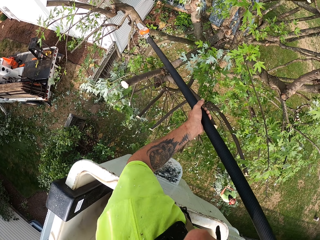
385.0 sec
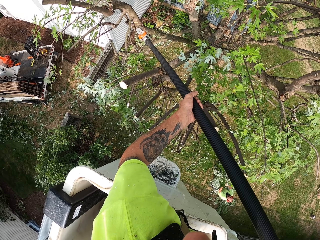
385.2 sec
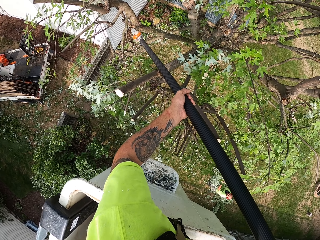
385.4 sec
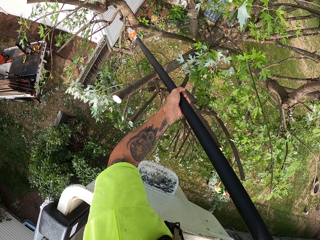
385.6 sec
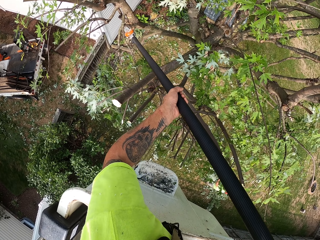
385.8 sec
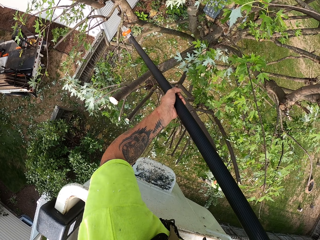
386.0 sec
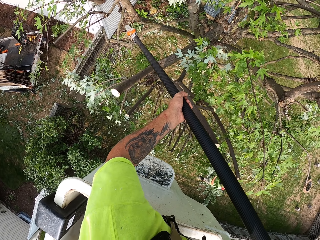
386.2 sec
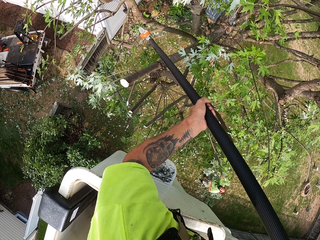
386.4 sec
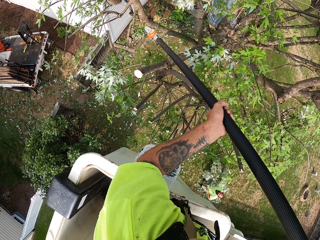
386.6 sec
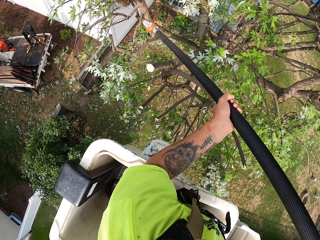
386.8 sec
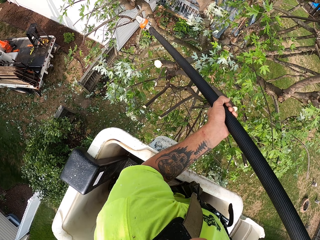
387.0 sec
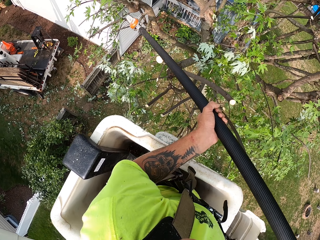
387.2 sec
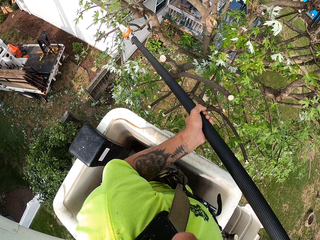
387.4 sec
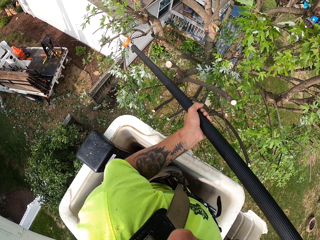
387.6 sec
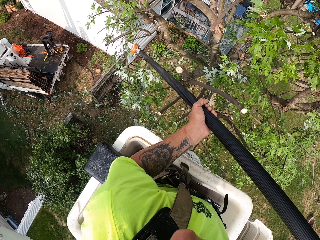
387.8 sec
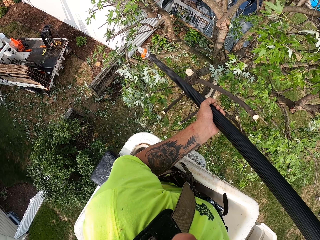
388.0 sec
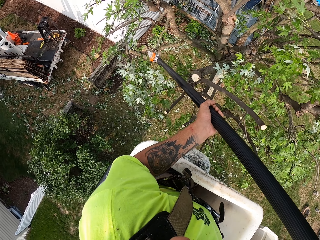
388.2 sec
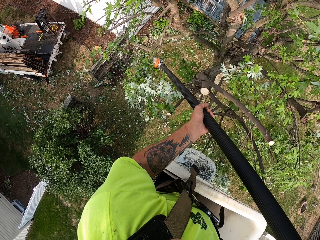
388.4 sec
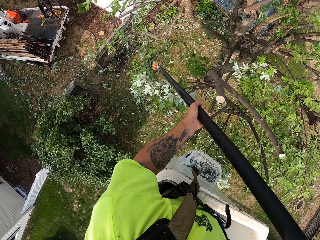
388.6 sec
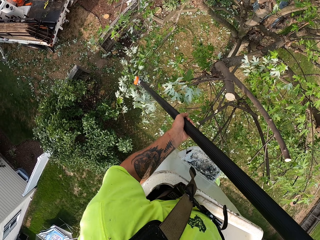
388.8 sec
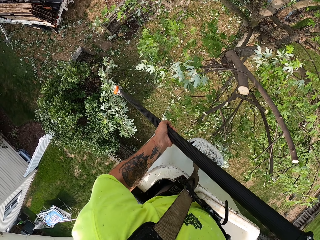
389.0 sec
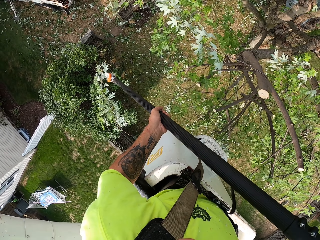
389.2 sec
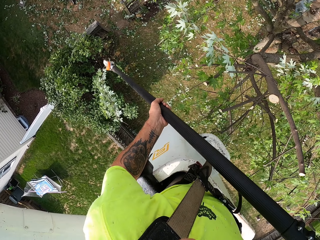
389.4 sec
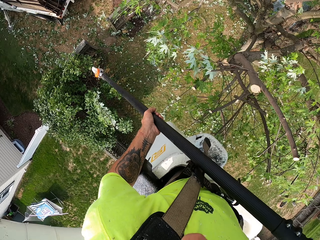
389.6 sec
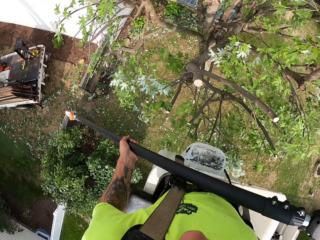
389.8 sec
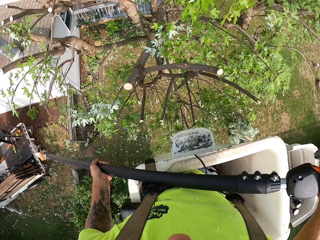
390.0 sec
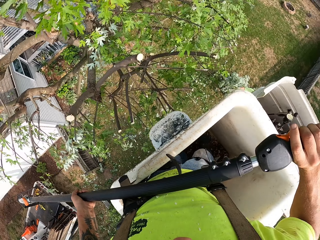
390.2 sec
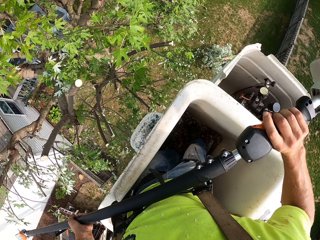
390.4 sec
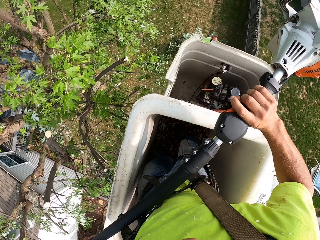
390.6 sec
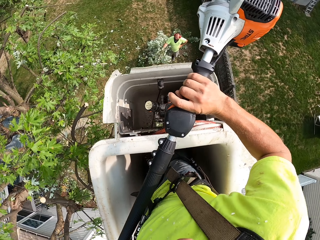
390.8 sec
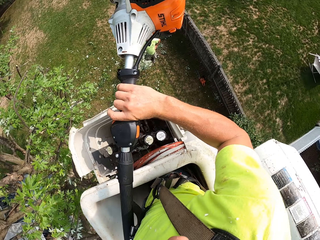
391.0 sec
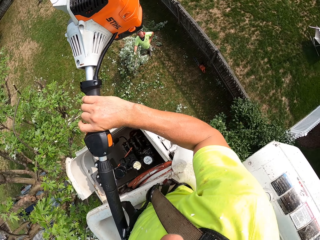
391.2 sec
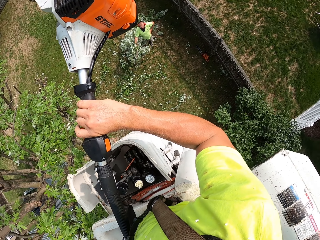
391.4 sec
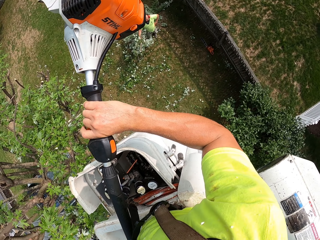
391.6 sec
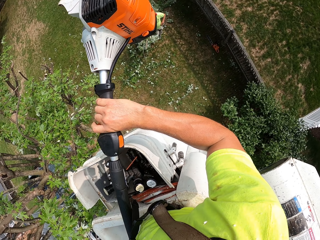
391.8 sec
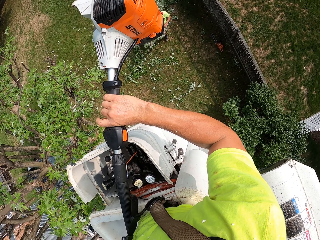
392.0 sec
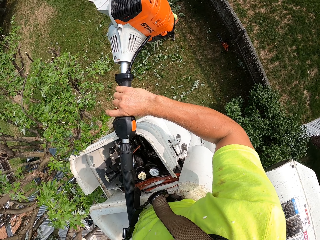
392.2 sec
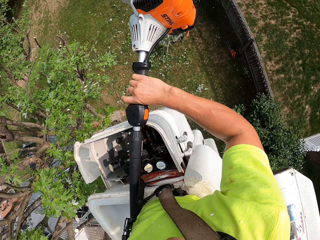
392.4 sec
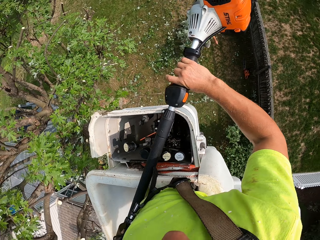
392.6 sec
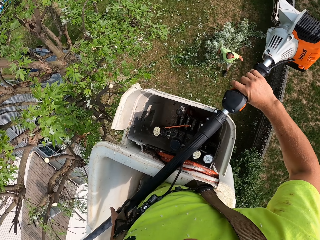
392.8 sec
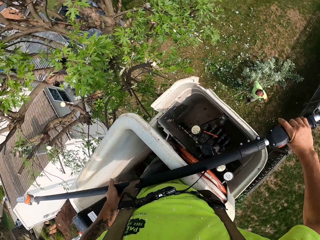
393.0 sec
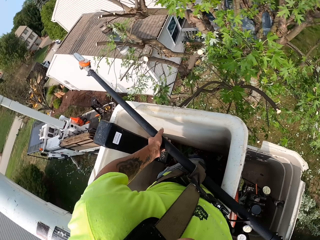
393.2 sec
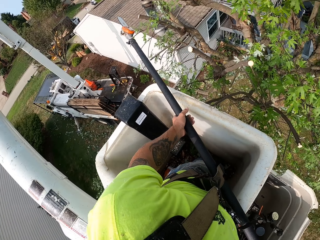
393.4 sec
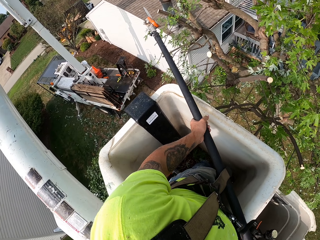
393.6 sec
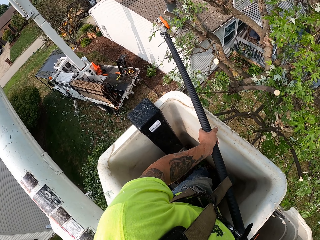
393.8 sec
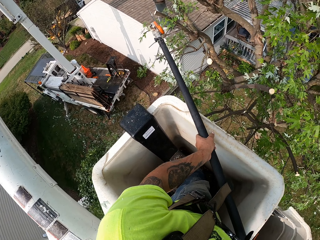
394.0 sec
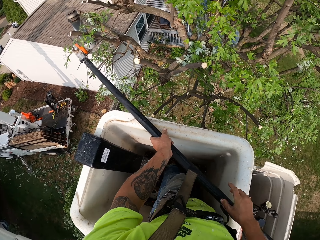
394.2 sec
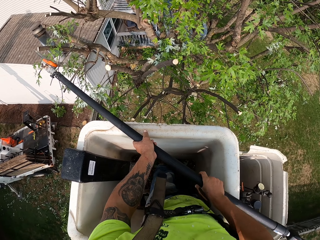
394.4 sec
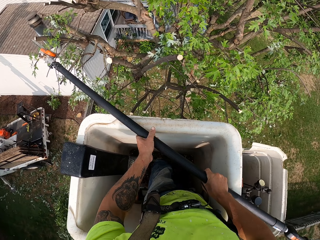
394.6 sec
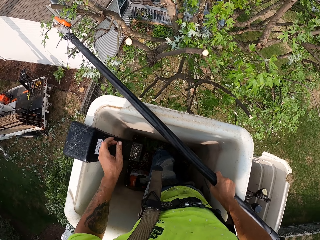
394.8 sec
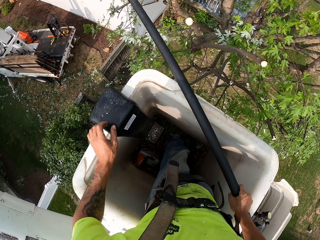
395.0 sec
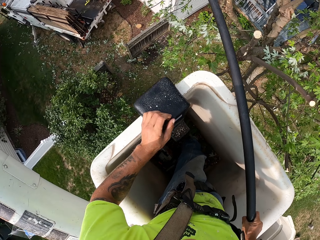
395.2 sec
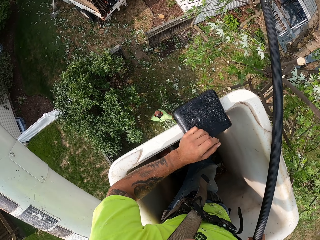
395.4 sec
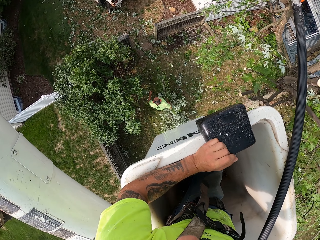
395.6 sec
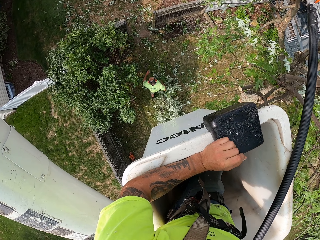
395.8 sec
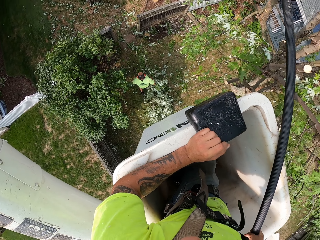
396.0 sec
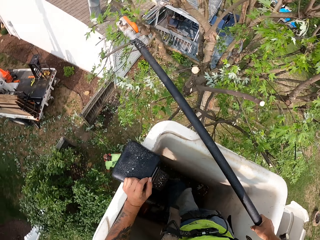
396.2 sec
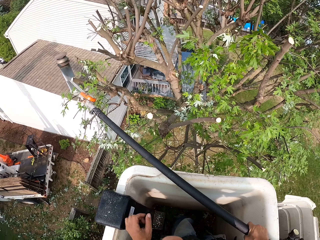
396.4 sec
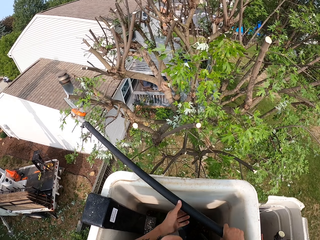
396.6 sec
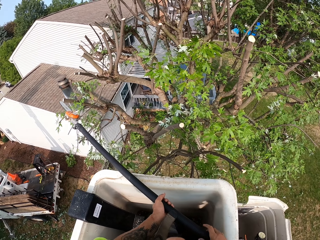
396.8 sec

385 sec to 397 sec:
The camera wearer pushes the branch downwards. They look around.

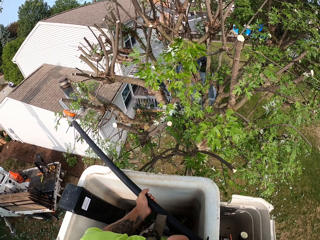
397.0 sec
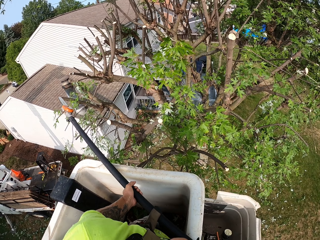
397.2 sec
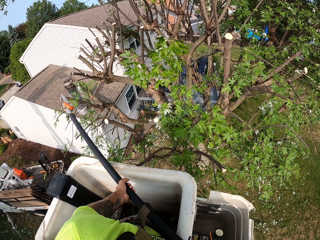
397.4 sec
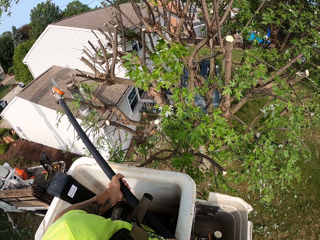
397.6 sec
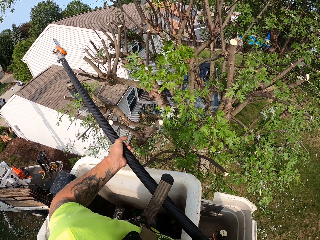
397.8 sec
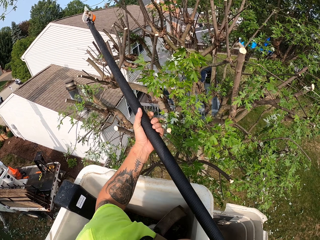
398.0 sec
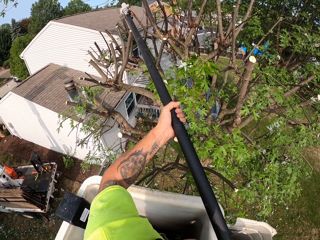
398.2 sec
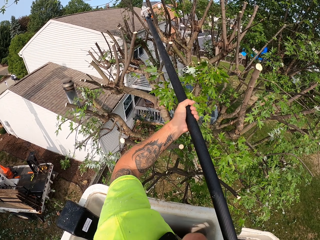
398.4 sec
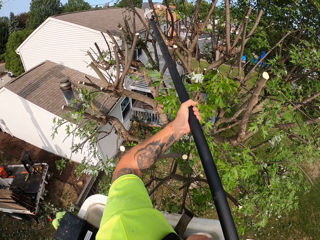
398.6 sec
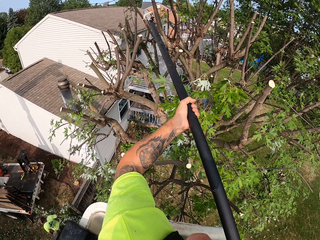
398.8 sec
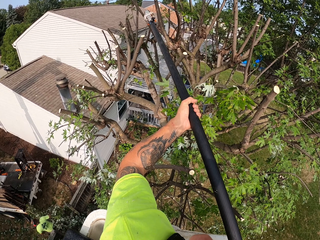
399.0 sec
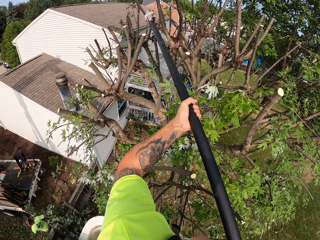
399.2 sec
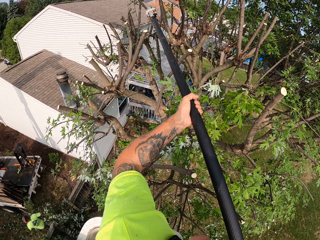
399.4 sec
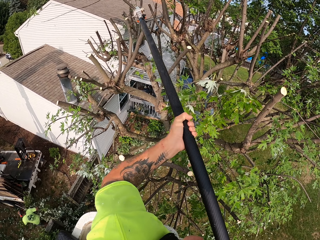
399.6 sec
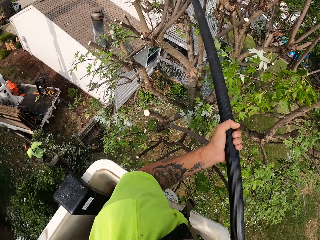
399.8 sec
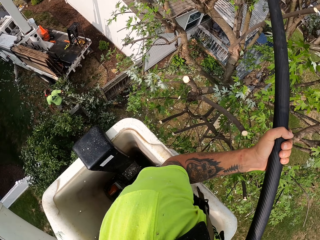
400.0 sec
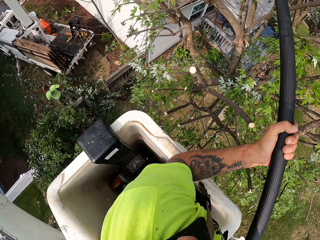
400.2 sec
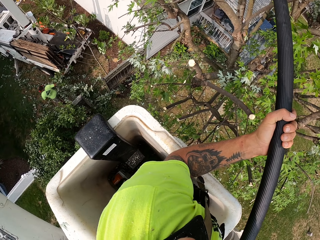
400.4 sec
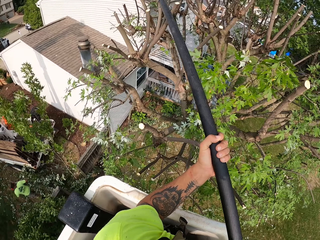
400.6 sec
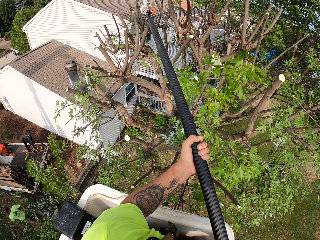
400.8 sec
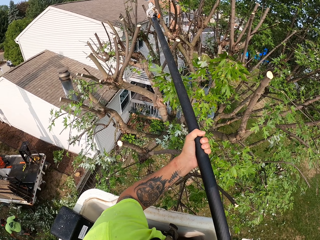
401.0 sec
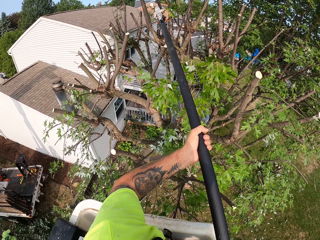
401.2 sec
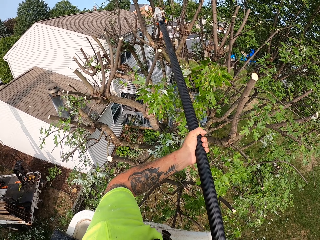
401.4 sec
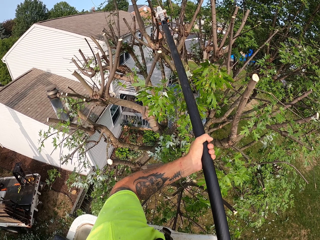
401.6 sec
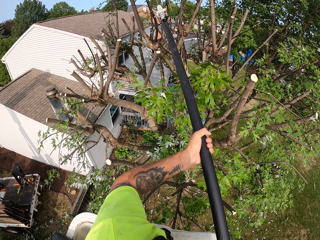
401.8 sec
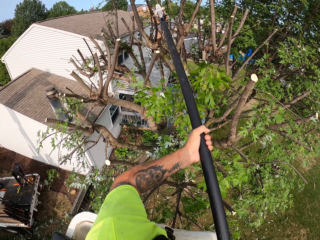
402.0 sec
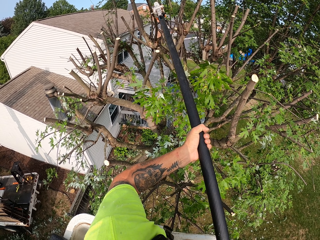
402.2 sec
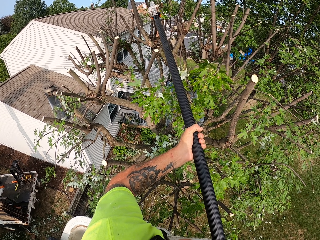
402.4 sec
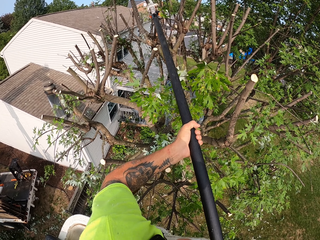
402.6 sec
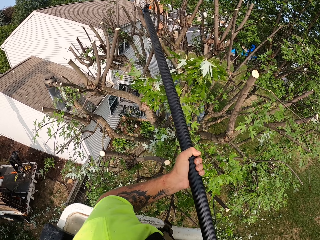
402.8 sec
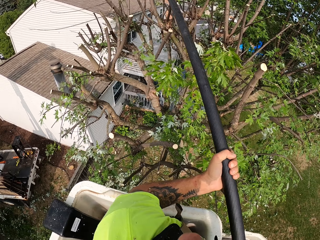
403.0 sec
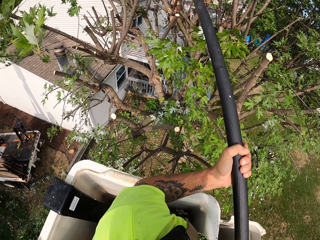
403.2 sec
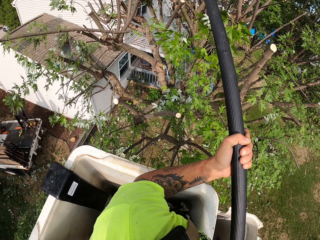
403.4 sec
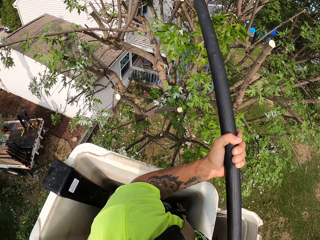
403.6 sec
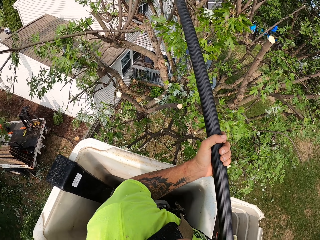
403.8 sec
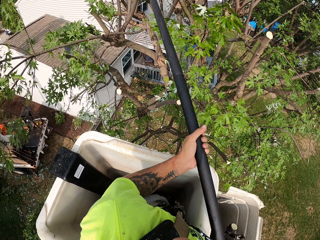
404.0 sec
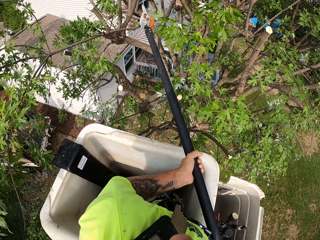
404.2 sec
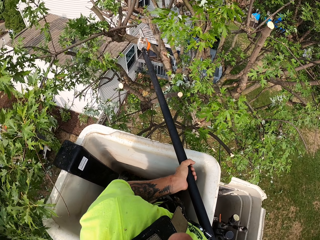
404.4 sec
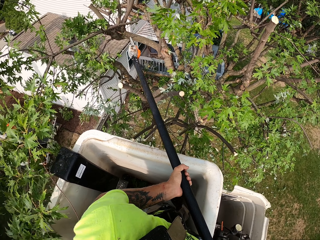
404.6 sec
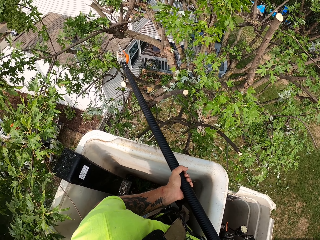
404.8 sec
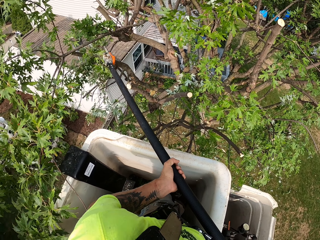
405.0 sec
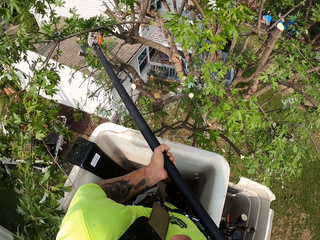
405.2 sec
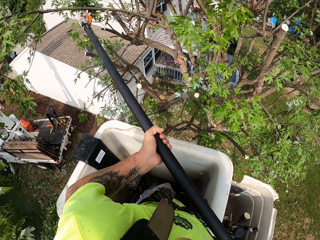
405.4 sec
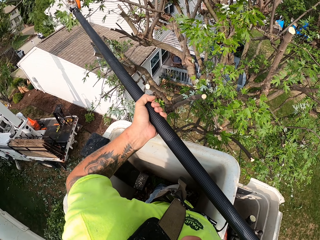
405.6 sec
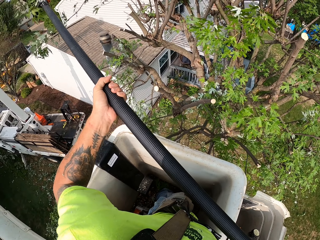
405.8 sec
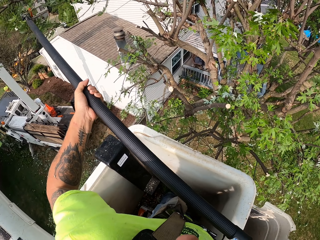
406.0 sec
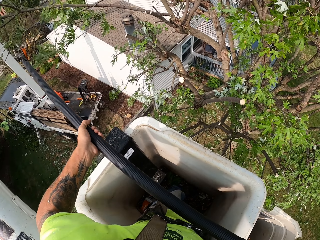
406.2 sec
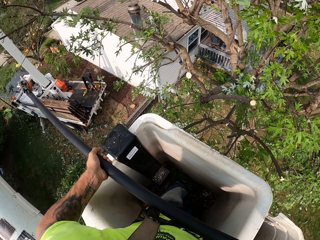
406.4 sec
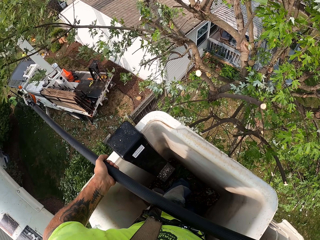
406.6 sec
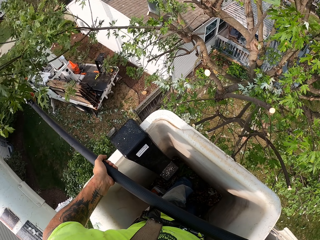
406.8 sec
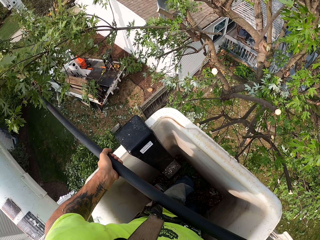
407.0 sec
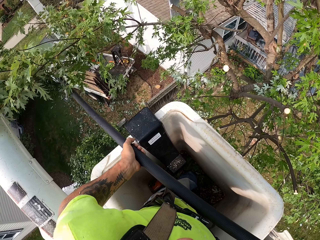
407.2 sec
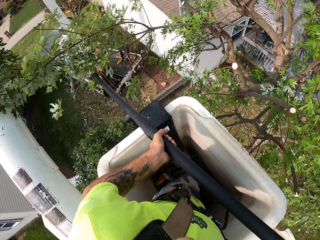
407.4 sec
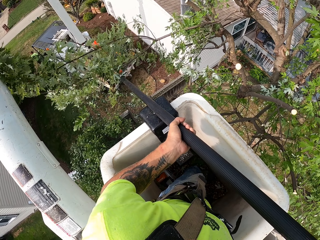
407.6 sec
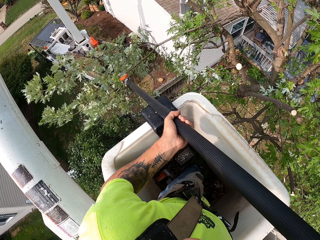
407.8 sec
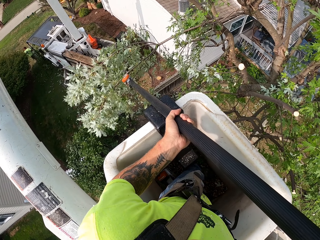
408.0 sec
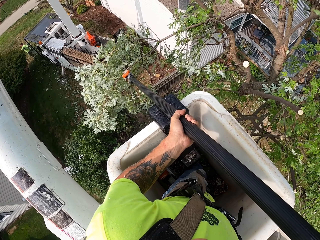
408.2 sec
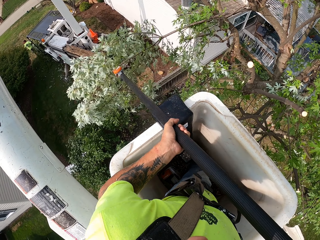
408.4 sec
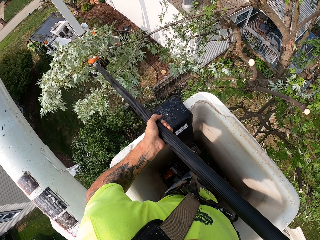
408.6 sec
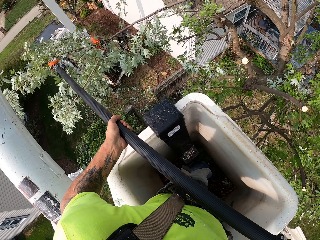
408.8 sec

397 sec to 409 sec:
The camera wearer cuts the branches. They push the branch downwards.
